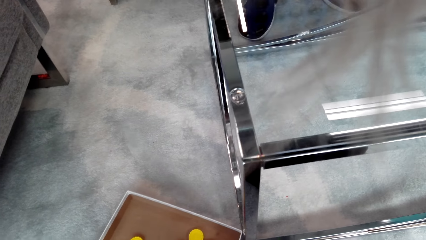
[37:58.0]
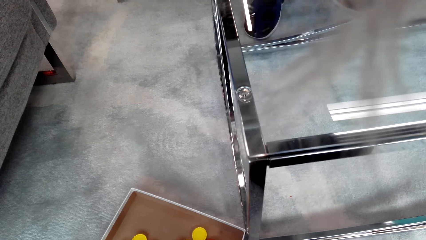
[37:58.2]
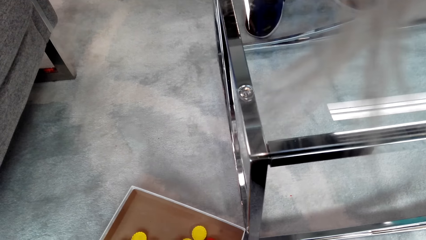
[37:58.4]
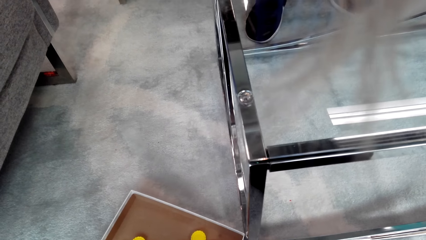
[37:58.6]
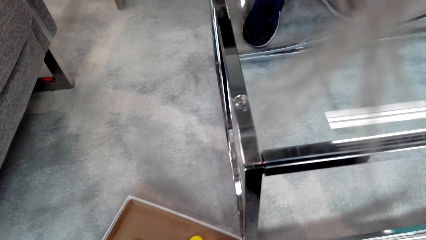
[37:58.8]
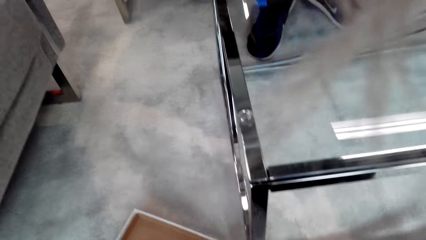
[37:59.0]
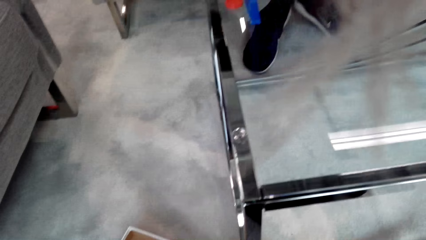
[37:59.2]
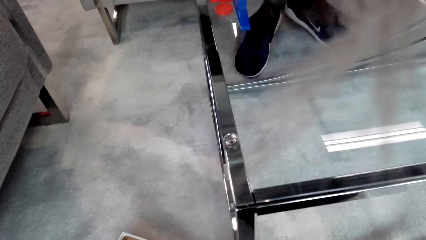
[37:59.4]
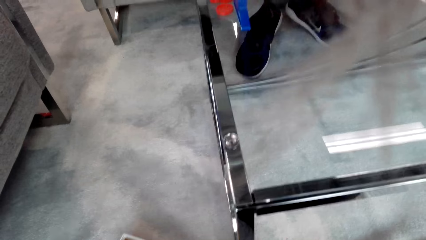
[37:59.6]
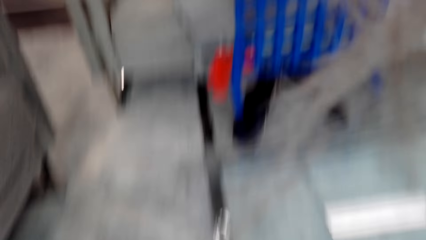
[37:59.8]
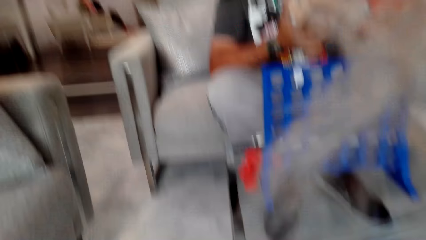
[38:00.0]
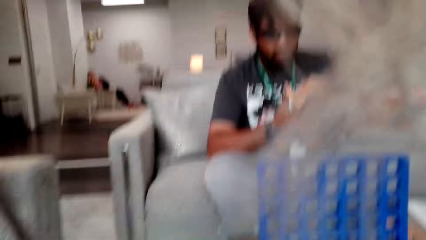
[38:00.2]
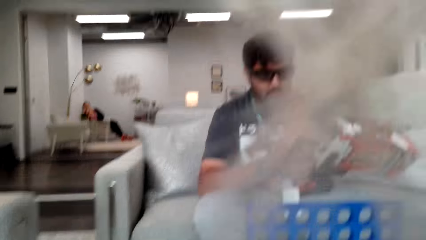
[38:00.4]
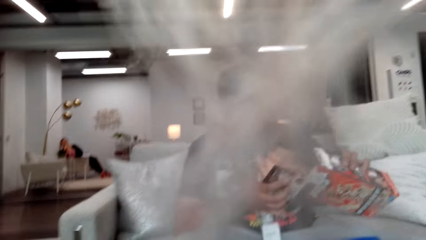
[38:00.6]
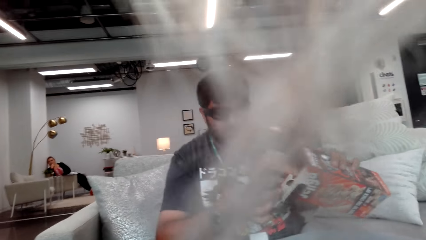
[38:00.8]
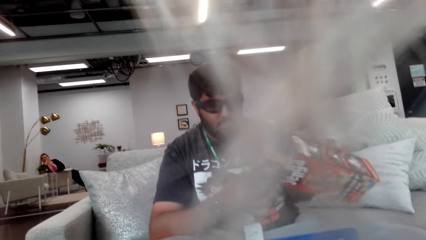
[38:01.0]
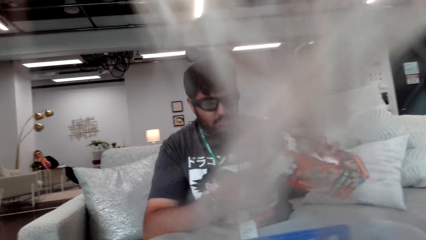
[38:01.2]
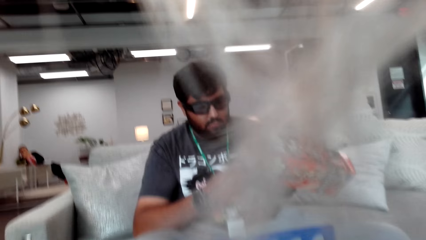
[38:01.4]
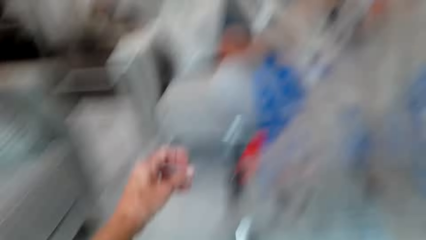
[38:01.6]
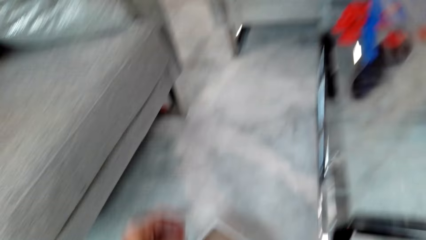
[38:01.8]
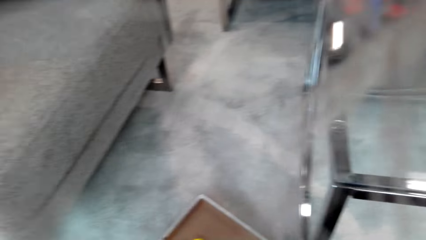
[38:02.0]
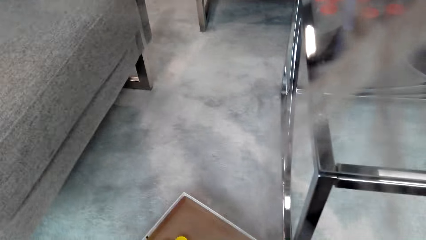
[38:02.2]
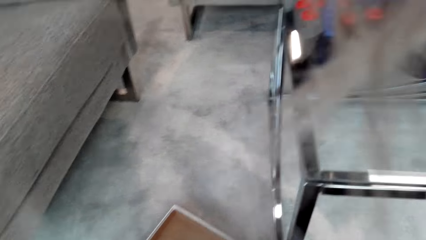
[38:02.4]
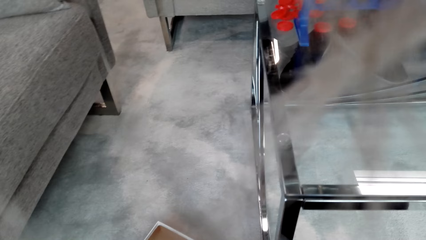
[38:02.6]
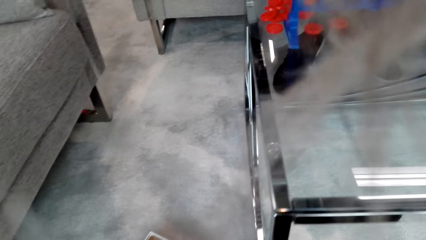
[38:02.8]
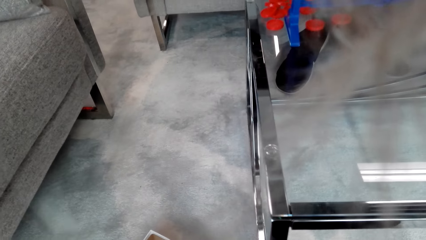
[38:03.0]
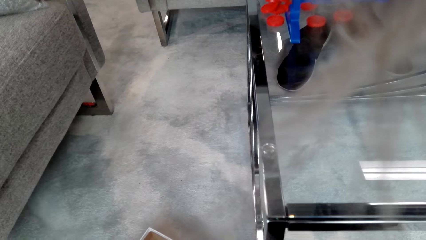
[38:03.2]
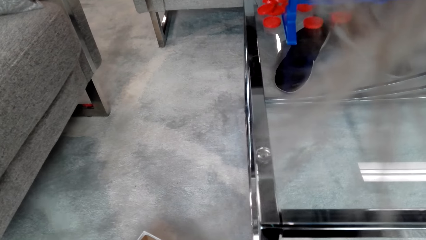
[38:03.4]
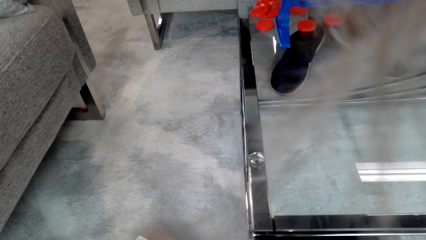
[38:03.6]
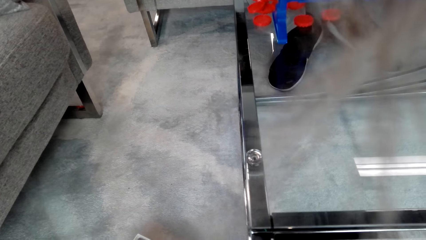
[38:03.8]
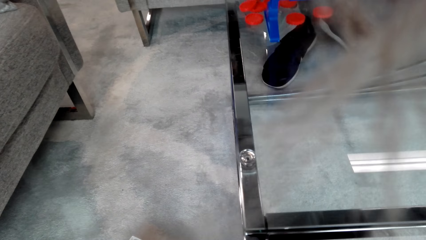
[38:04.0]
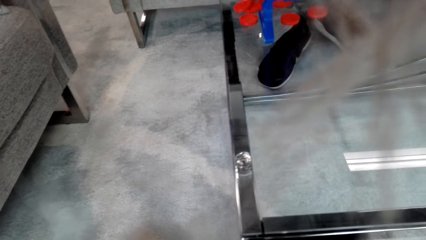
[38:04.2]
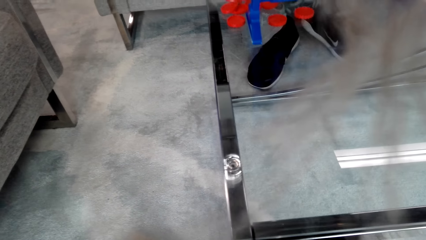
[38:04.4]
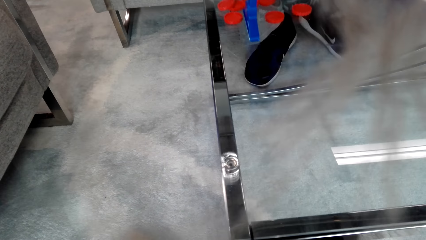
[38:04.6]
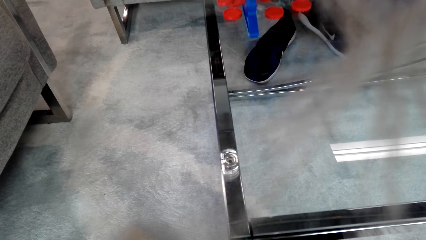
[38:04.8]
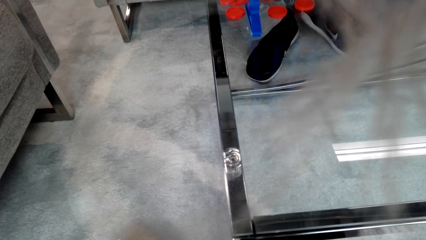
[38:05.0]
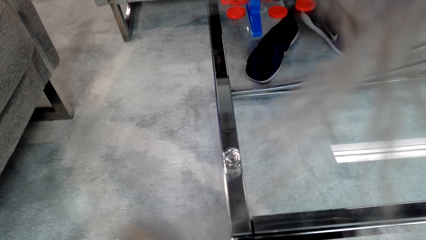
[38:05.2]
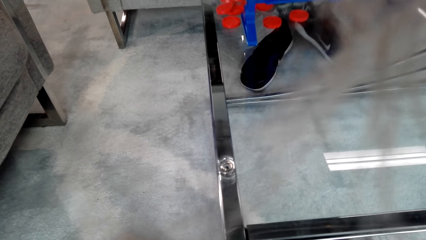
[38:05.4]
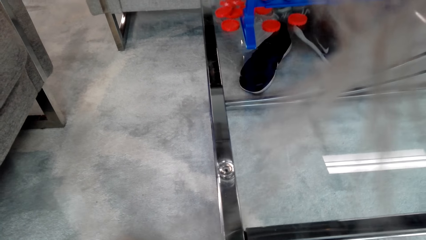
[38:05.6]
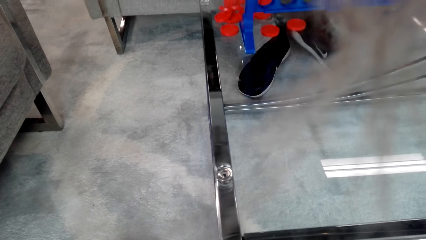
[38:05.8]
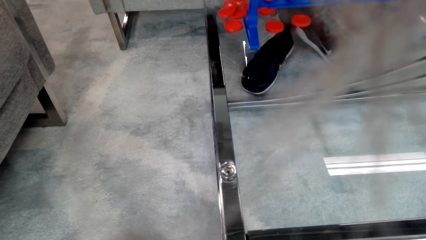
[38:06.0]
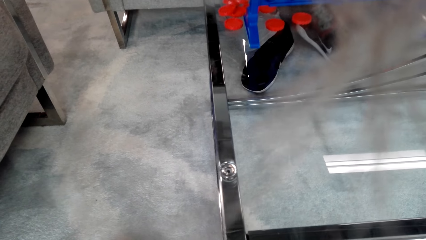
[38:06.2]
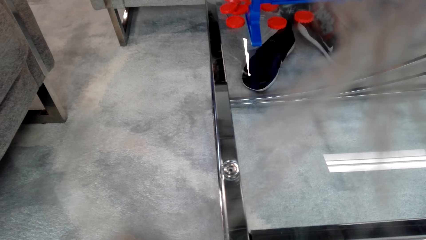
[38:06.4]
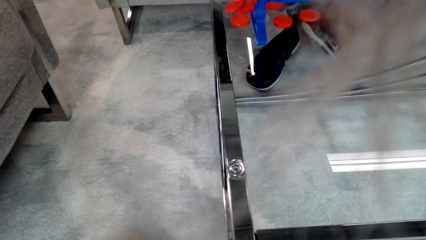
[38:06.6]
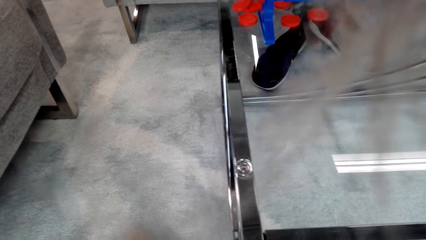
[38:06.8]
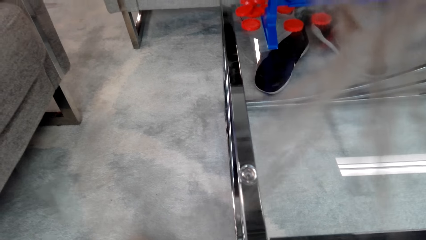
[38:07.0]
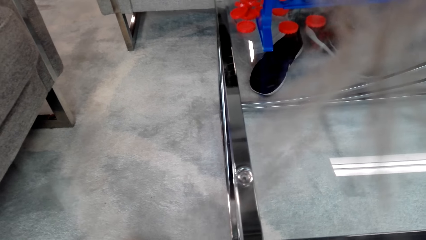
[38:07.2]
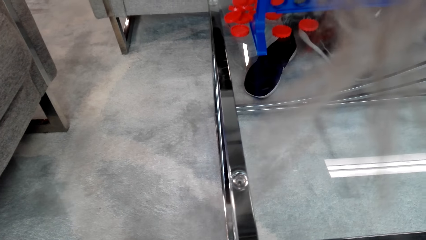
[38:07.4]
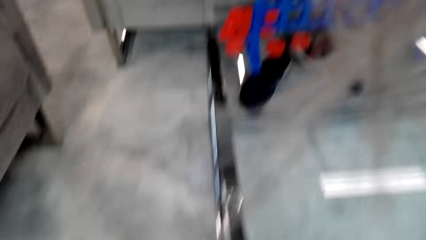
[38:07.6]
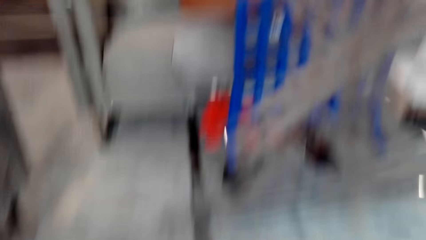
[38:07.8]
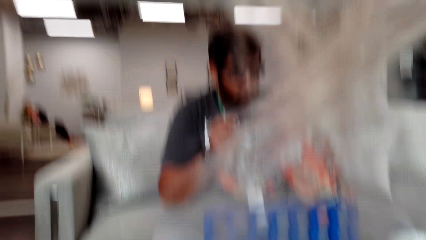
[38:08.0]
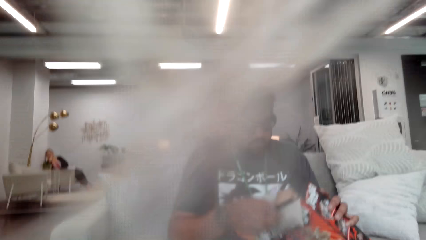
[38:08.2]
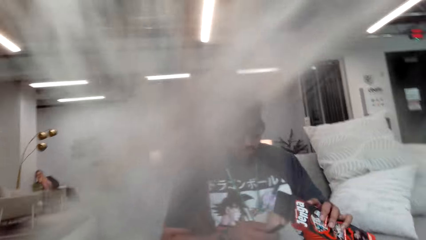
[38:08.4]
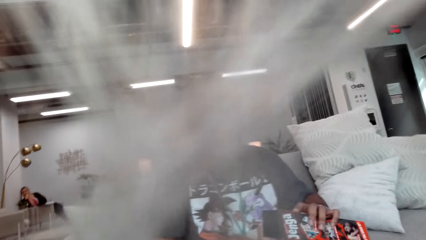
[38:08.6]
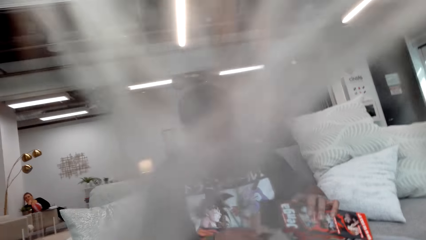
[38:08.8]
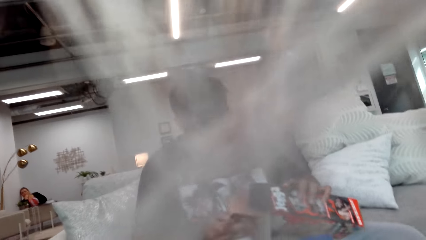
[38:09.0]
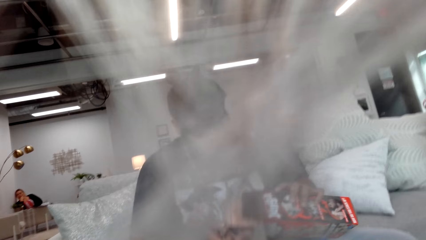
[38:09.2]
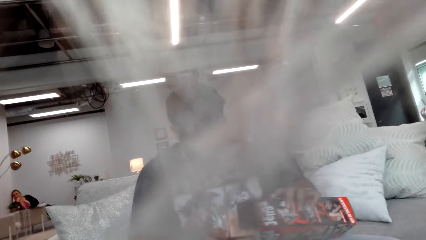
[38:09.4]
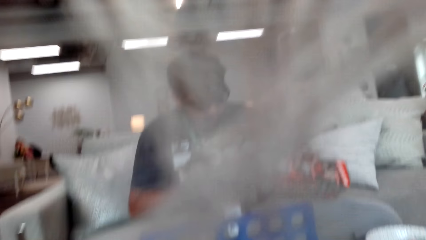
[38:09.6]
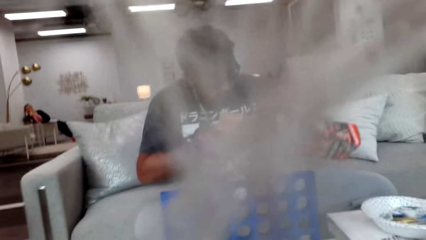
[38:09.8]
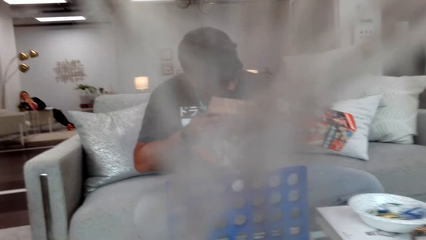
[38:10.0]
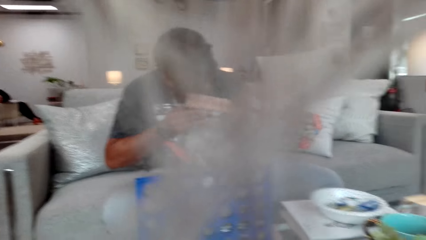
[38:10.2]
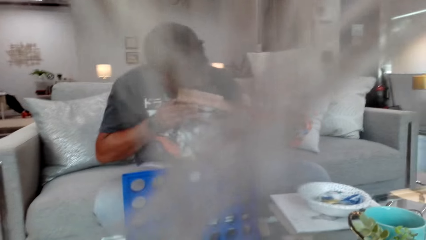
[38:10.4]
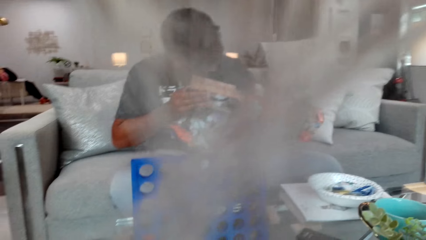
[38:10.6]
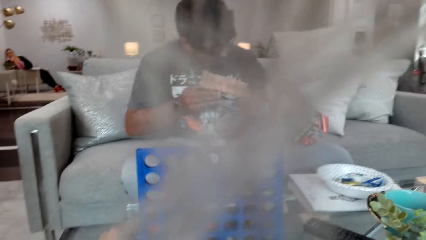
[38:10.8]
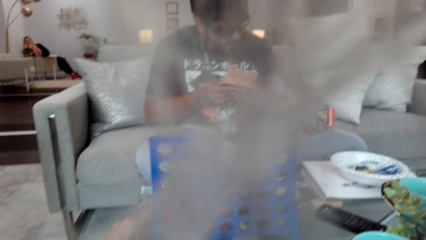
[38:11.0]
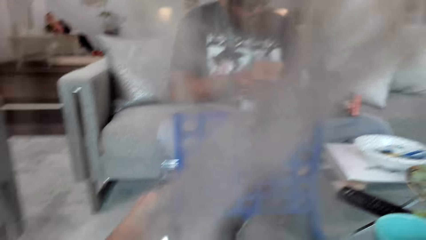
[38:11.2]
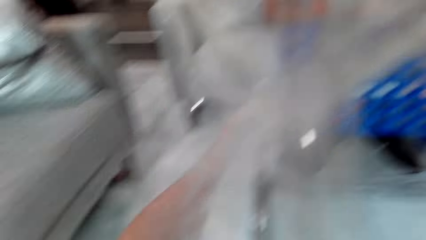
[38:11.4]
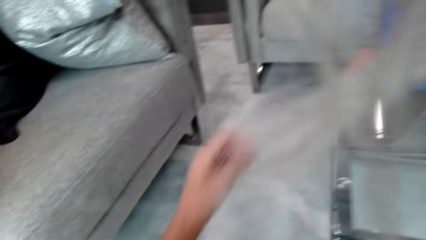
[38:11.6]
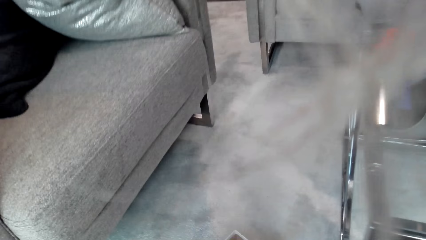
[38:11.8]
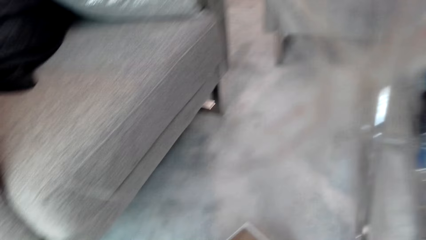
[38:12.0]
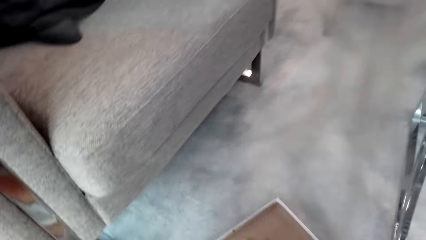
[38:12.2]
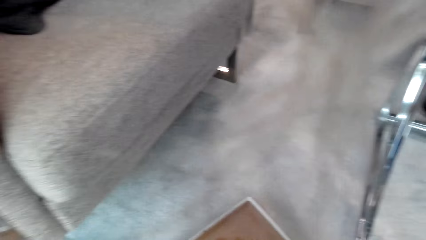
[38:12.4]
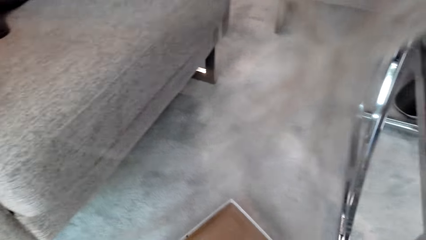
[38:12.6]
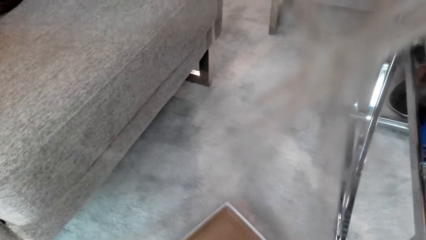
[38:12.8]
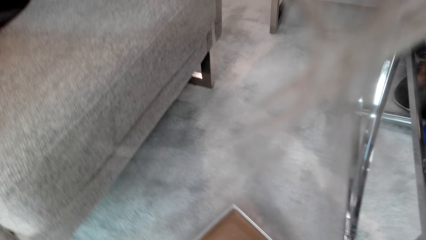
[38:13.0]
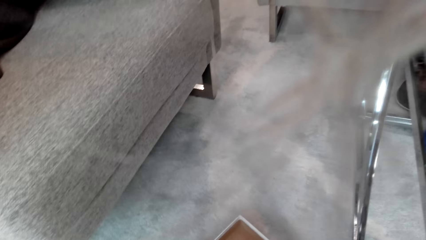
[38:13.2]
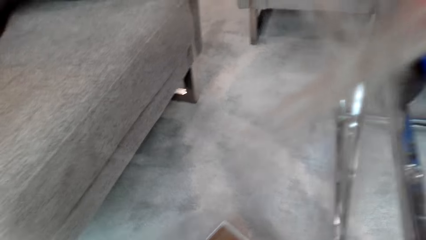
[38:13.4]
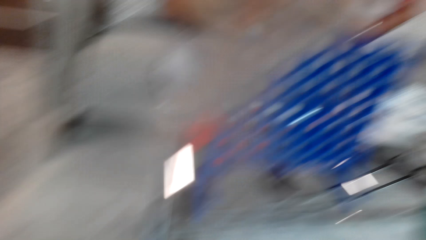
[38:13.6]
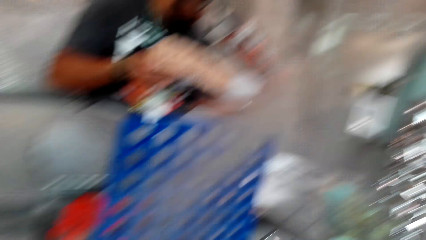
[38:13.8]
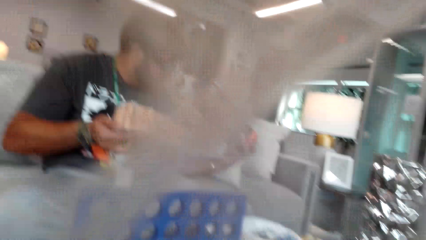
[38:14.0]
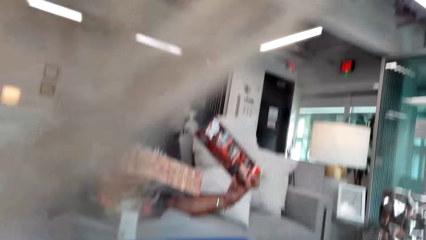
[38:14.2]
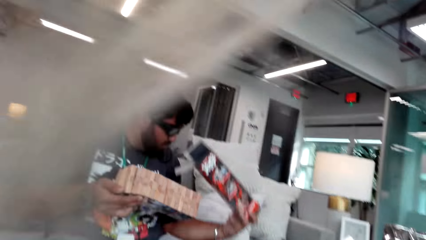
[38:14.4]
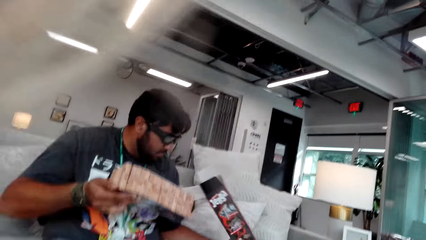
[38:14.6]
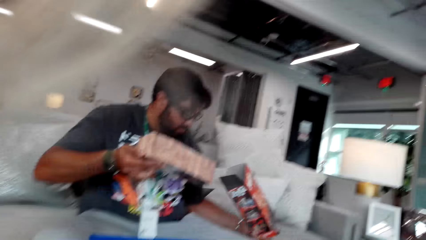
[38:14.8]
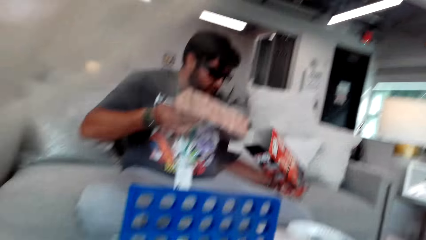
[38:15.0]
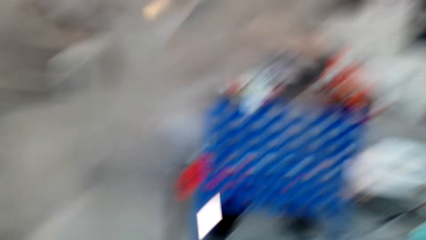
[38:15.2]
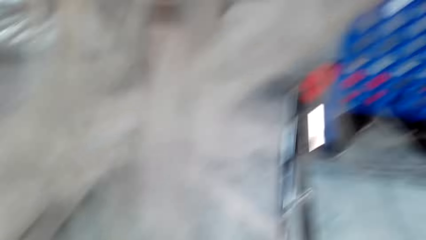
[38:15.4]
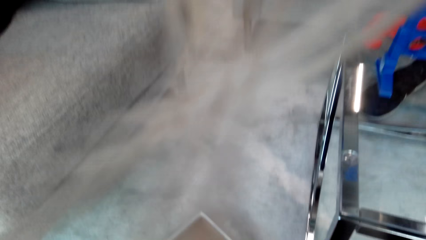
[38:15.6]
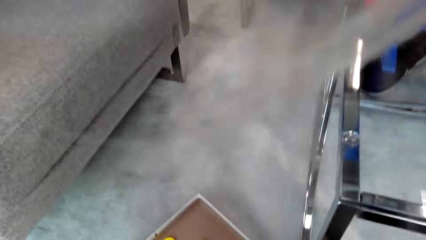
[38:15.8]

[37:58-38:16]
A man puts wood blocks in the box. The camera wearer looks around the room. The man puts wooden blocks in the Jenga box.
